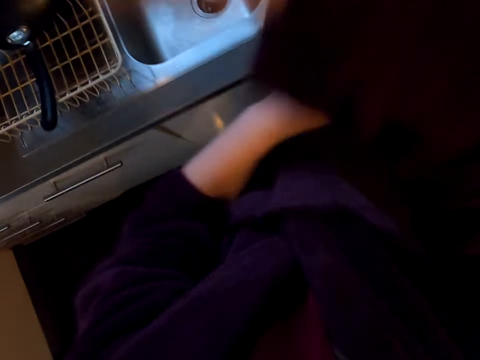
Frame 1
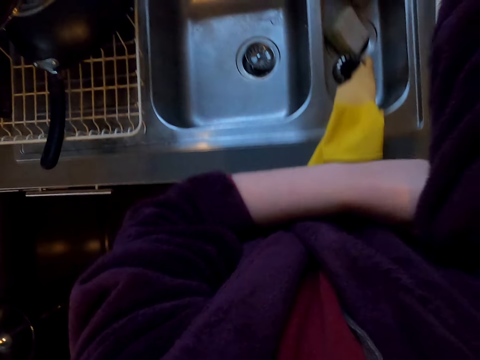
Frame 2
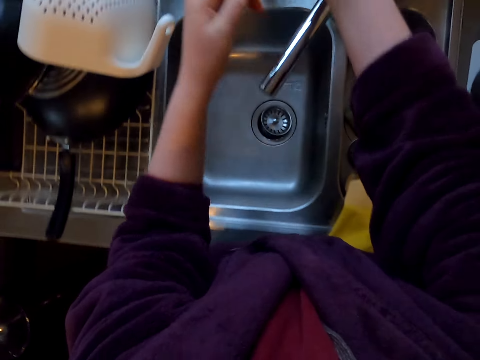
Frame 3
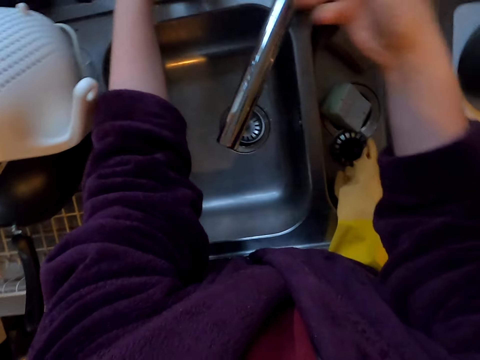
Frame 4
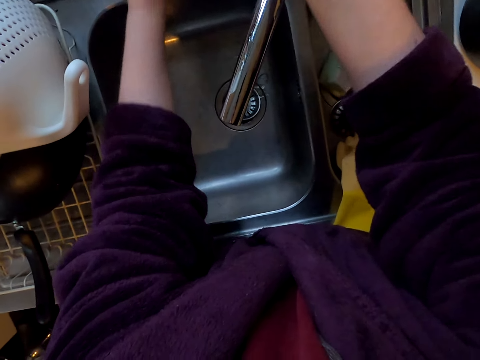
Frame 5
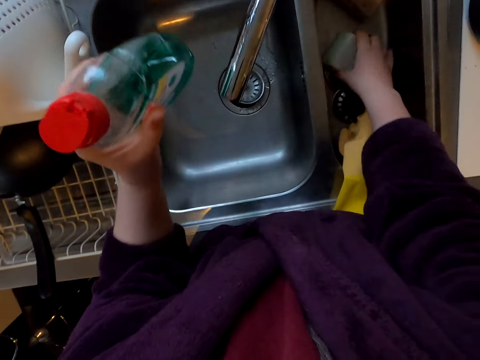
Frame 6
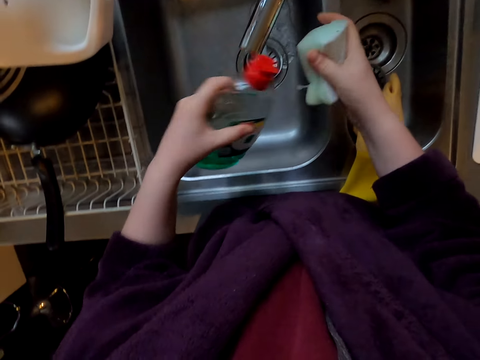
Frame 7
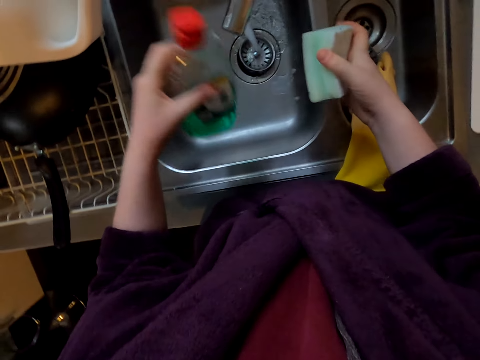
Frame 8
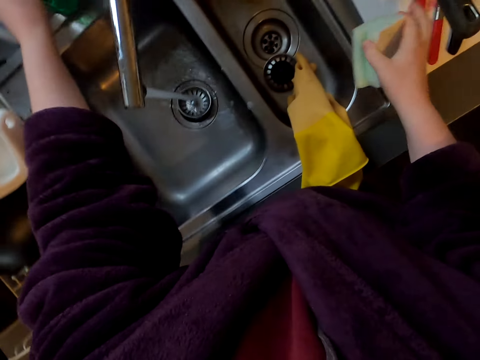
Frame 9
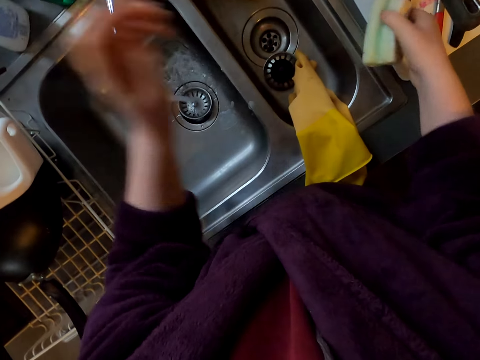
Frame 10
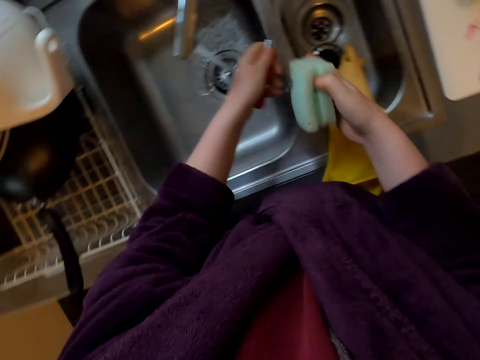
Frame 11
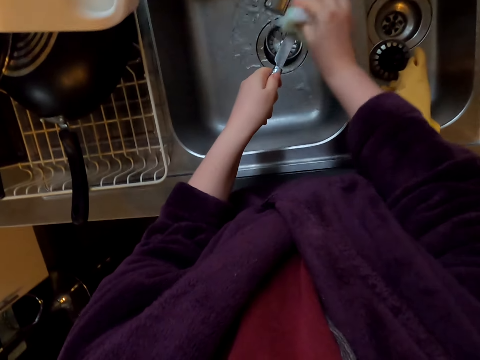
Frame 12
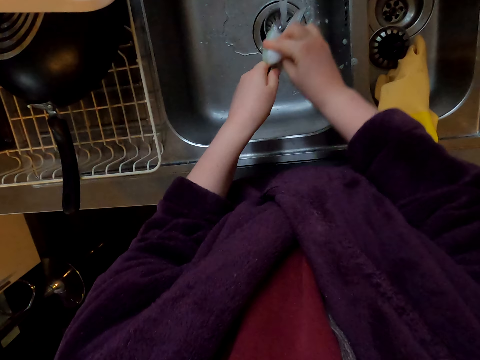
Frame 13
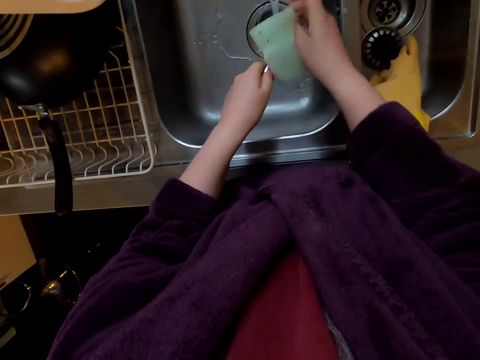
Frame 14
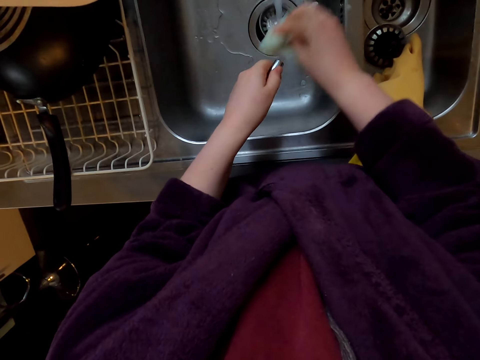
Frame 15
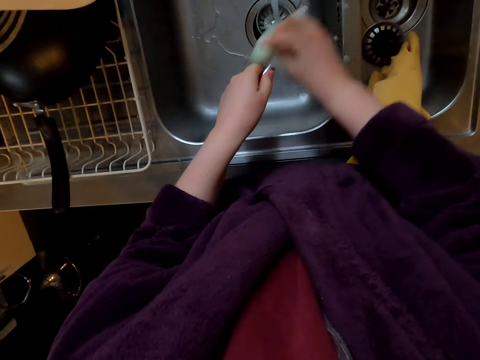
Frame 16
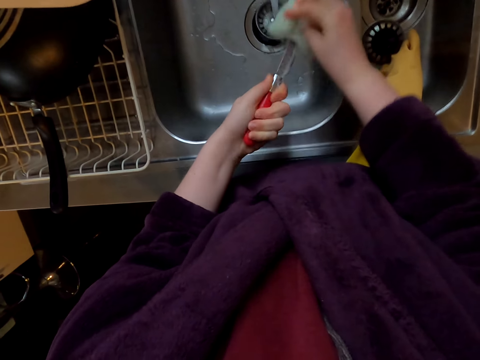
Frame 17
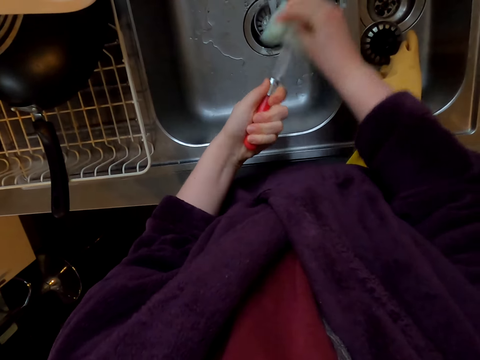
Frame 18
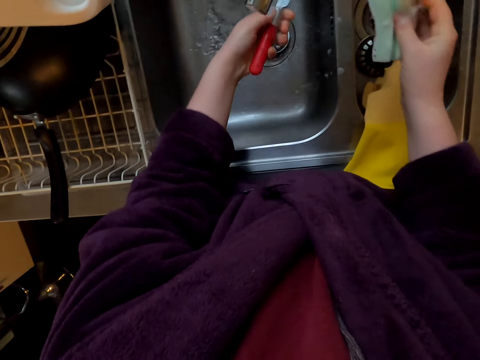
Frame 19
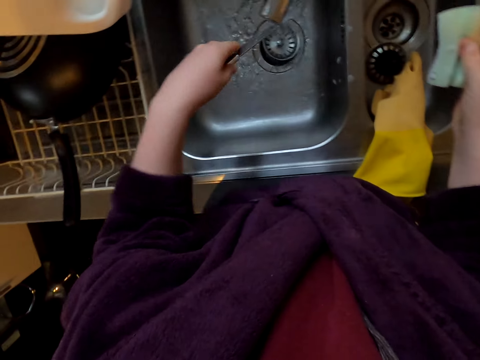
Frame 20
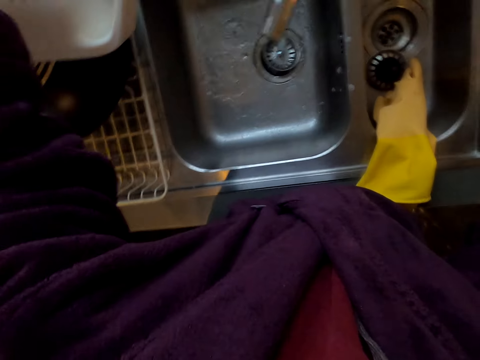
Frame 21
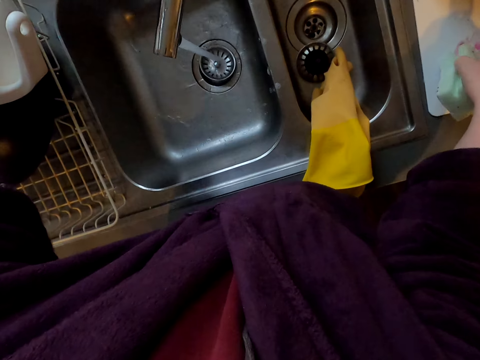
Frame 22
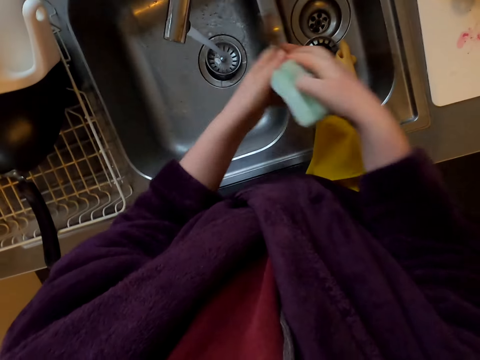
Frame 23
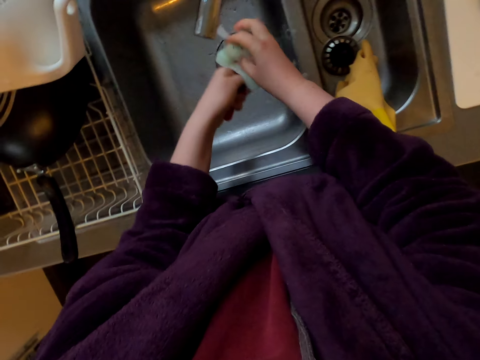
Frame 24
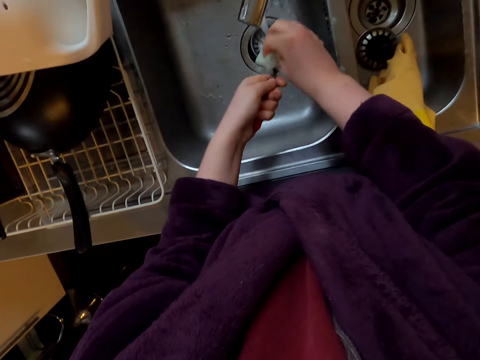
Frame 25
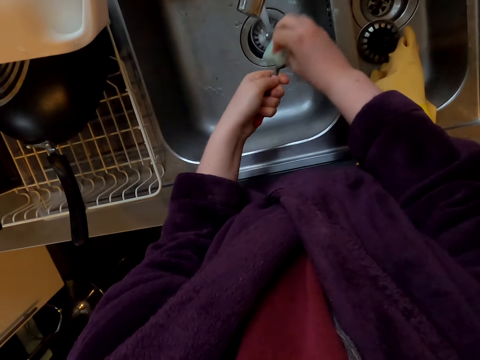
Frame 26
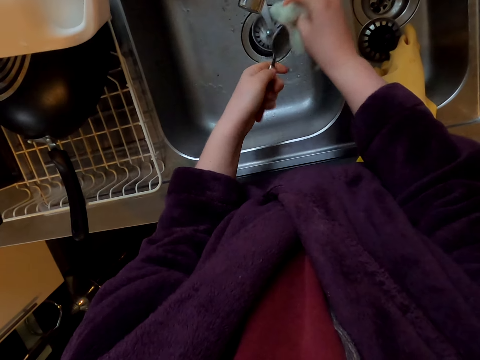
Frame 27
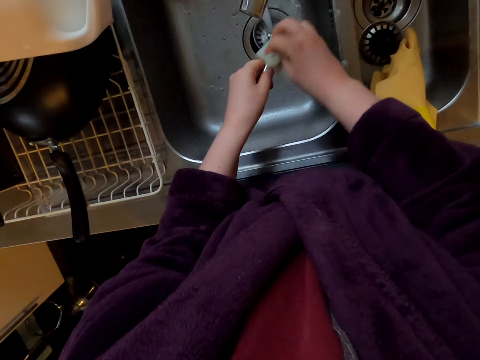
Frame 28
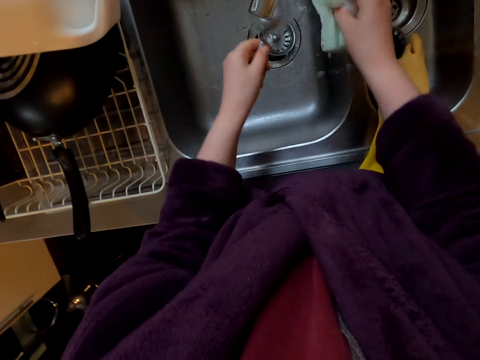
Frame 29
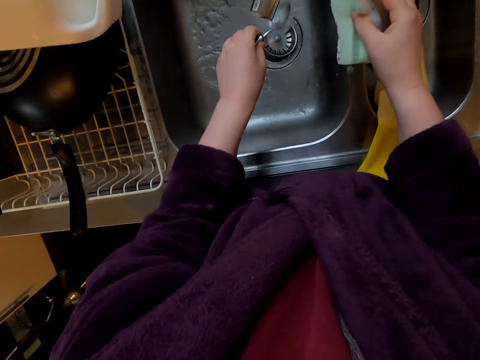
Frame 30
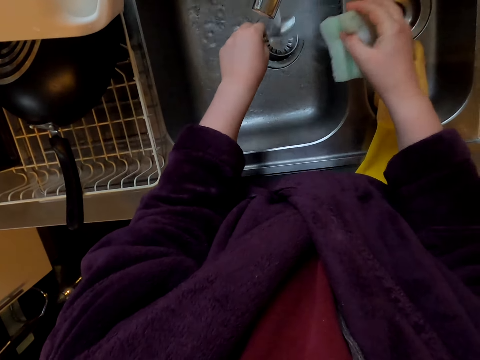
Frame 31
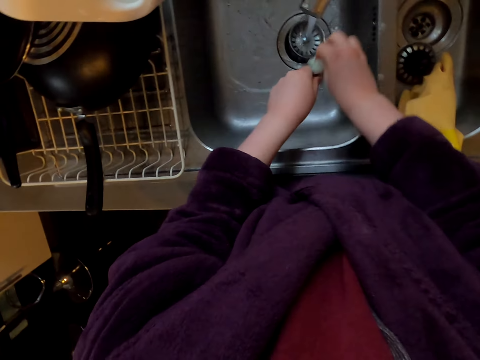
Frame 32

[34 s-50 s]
The camera wearer picks the utensils cleaning soap. They pick the utensils cleaning scrubber. They put the utensils cleaning soap to the utensils cleaning scrubber. They return the utensils cleaning soap. They wash the utensils. They put the utensils to the utensils rack. They wash the utensils.

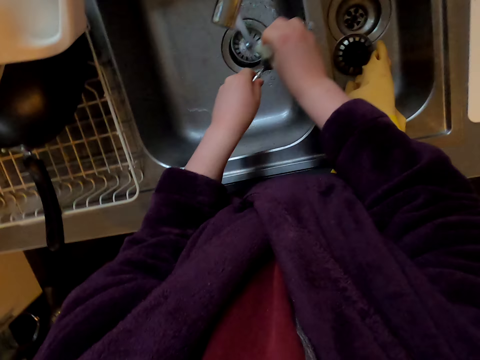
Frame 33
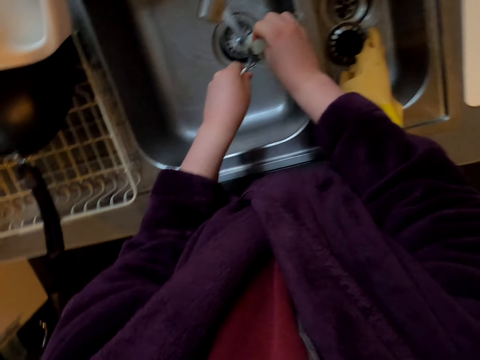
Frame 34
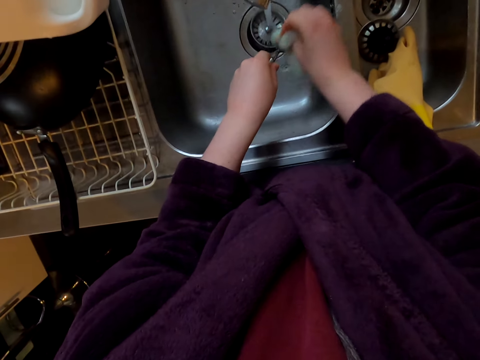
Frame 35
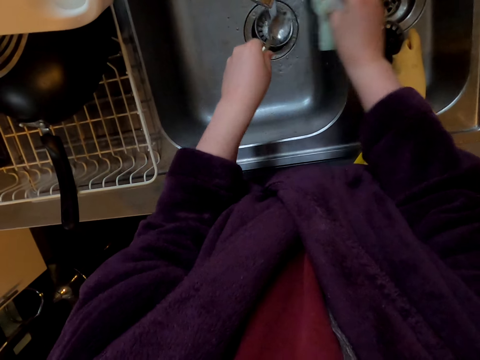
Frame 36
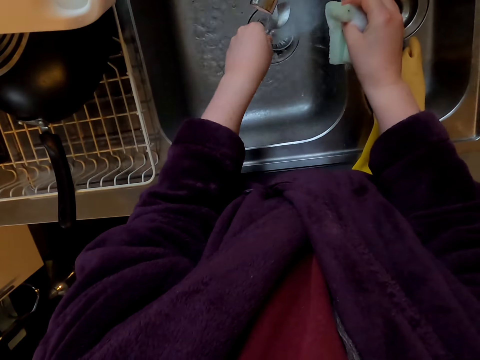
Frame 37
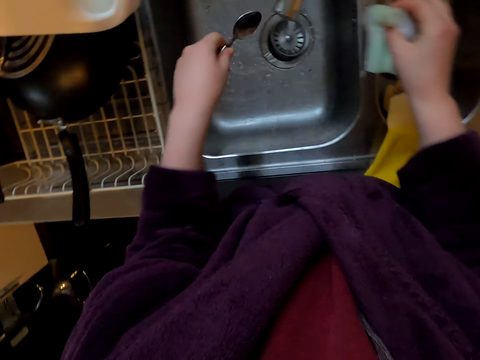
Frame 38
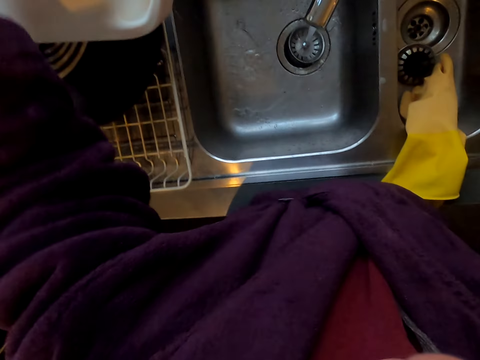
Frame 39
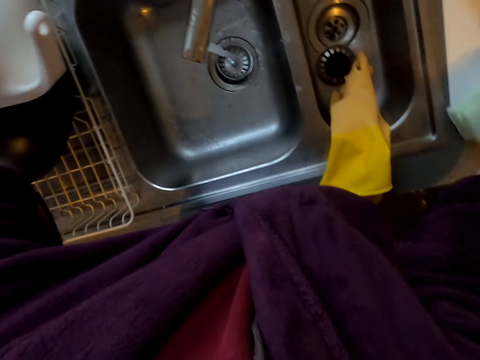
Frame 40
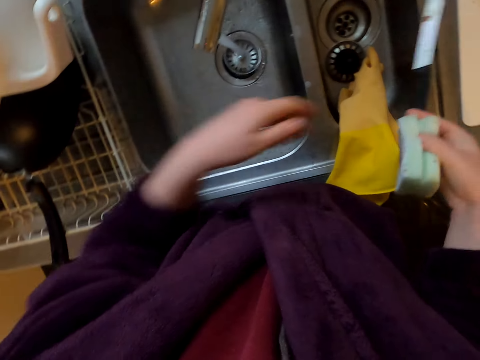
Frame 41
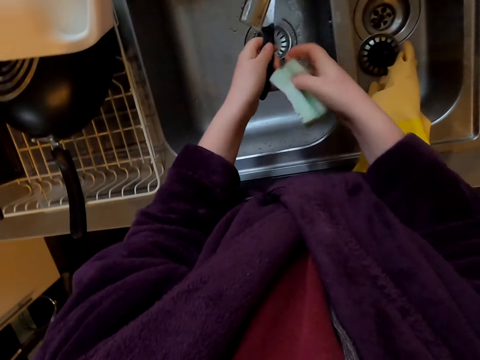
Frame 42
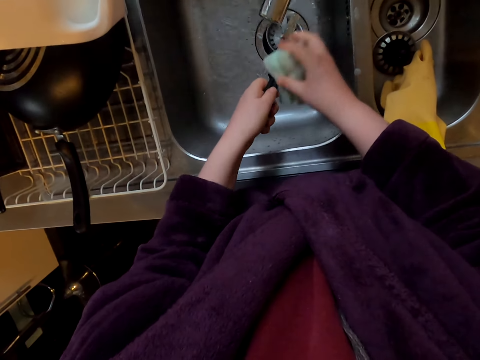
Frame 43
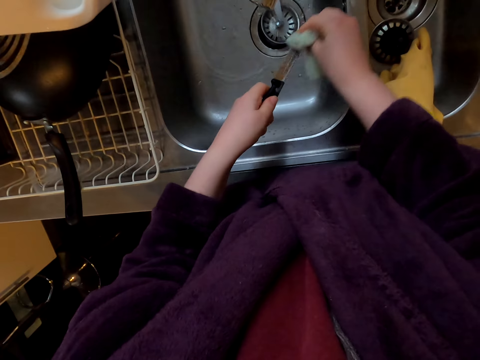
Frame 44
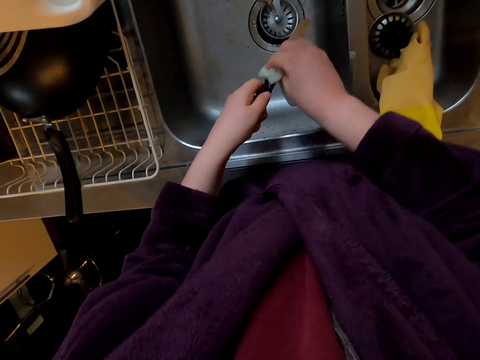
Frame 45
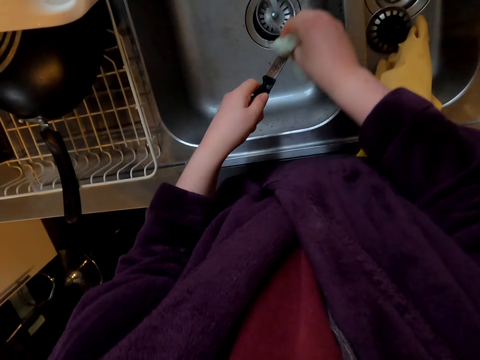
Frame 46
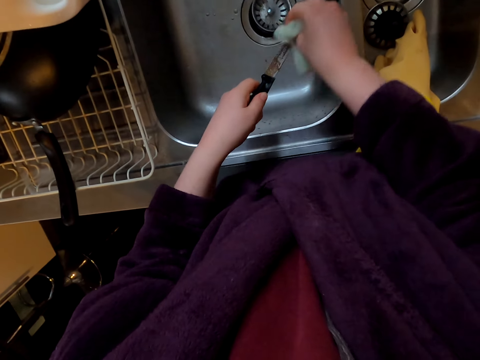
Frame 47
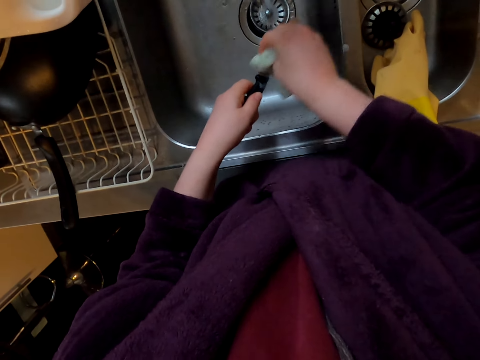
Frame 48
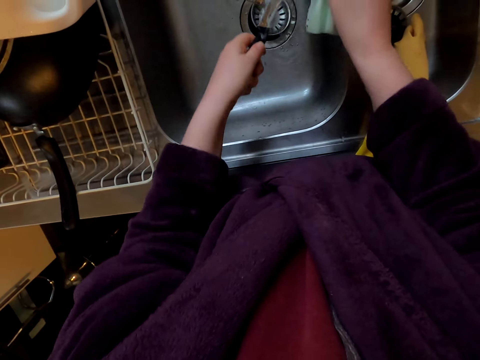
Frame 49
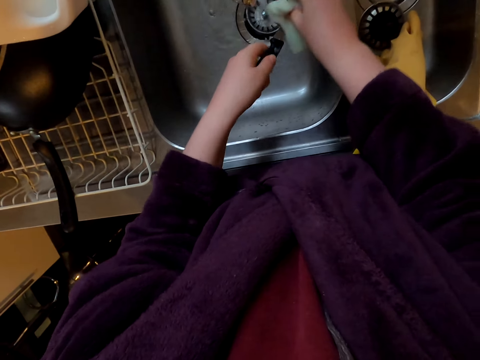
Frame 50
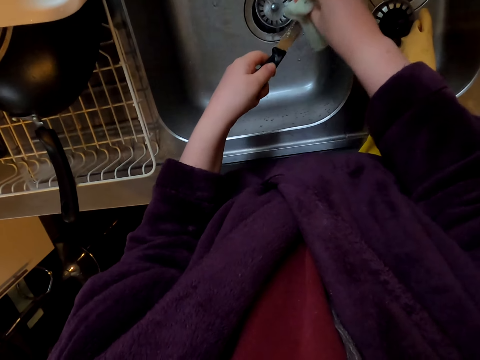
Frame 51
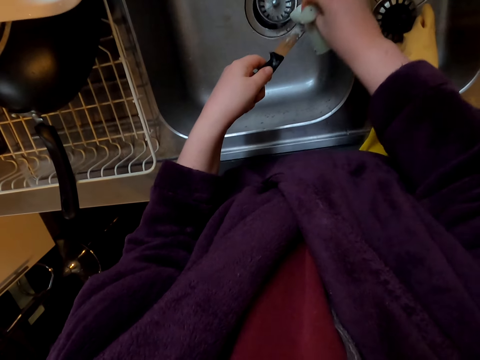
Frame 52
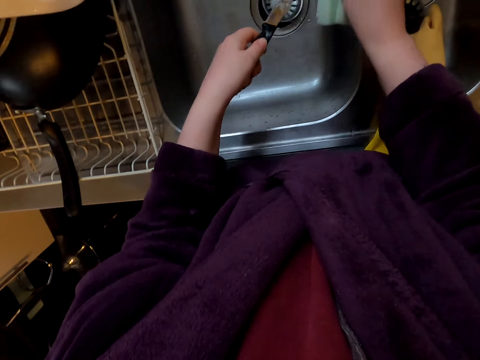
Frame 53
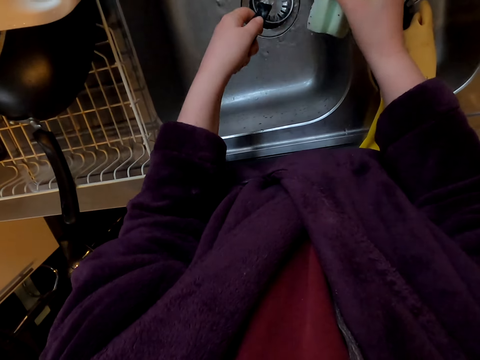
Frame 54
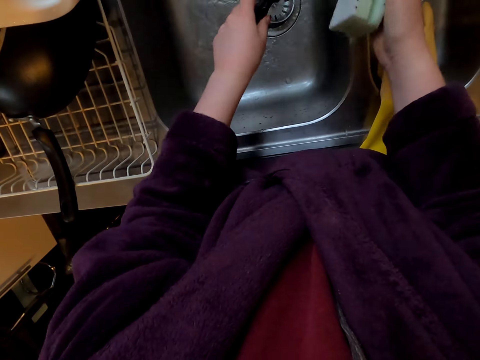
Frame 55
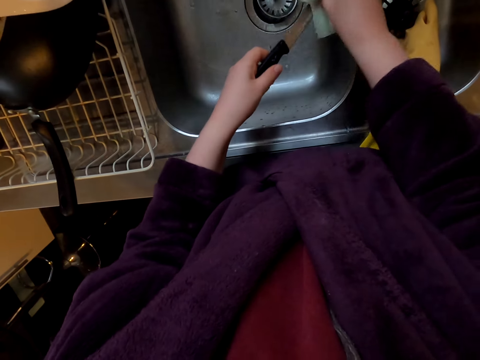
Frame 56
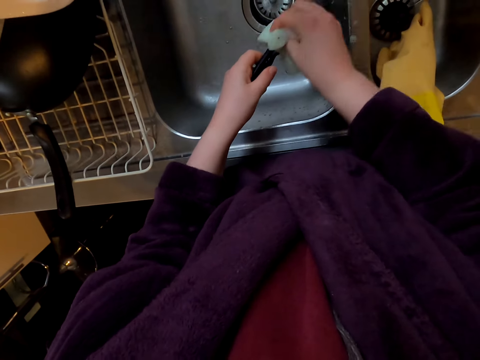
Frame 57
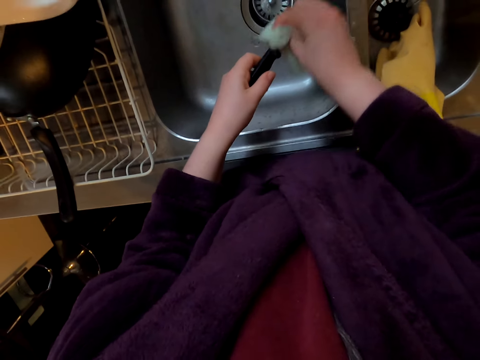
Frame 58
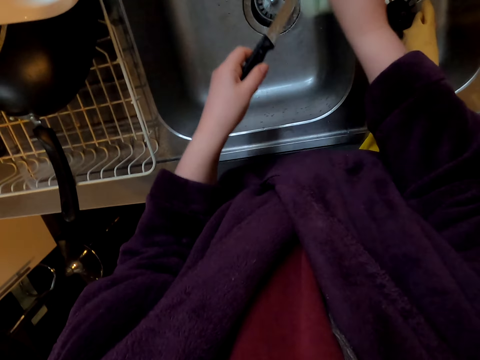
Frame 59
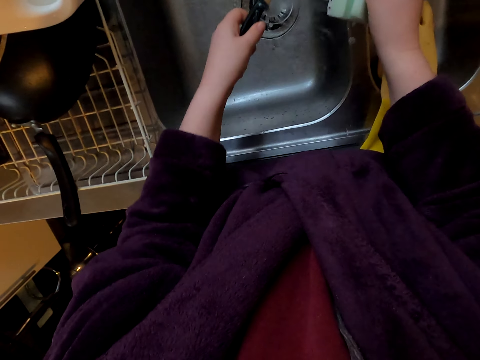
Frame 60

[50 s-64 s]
The camera wearer puts the utensils to the utensils rack. They wash the utensils.
